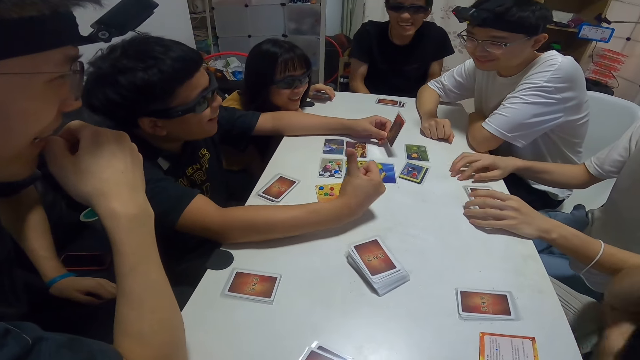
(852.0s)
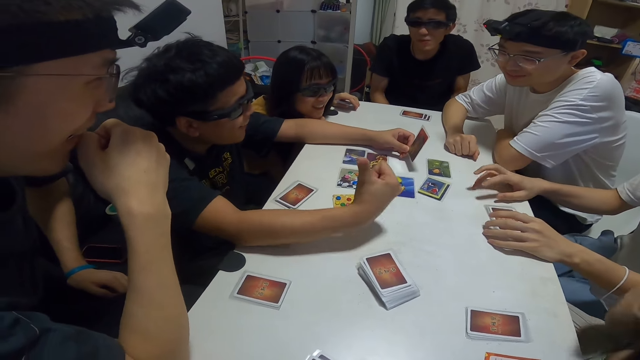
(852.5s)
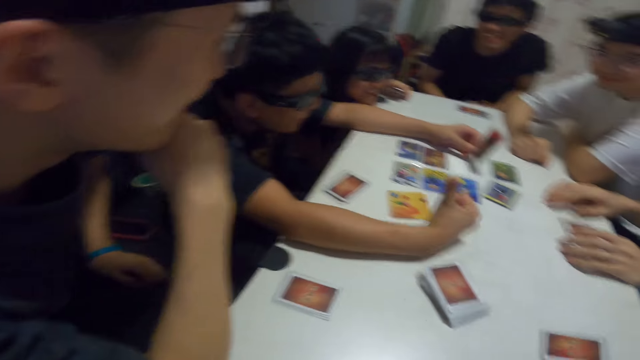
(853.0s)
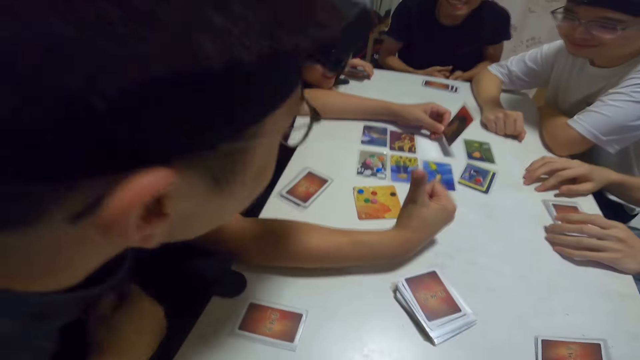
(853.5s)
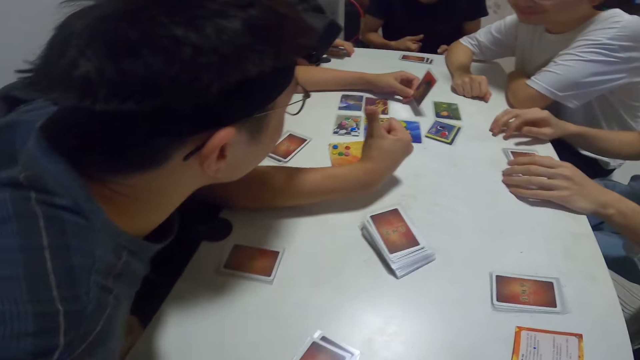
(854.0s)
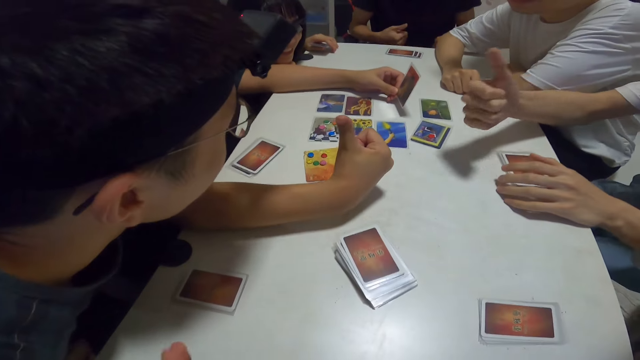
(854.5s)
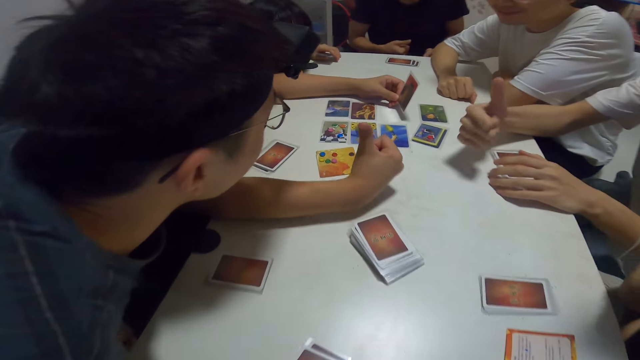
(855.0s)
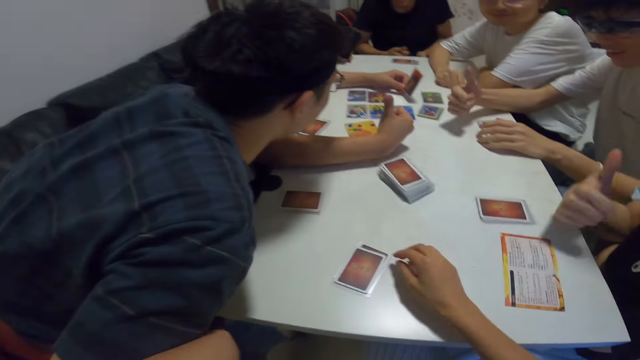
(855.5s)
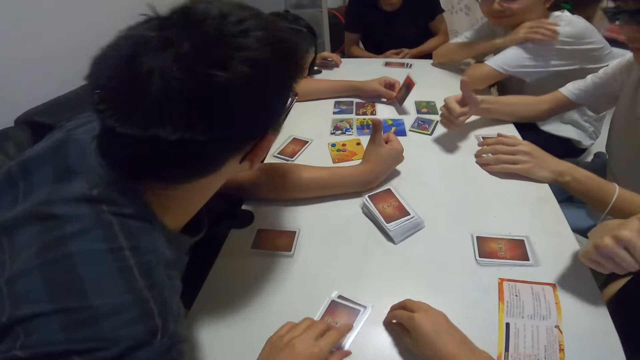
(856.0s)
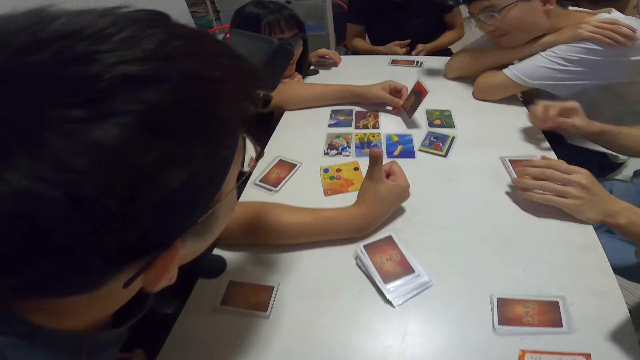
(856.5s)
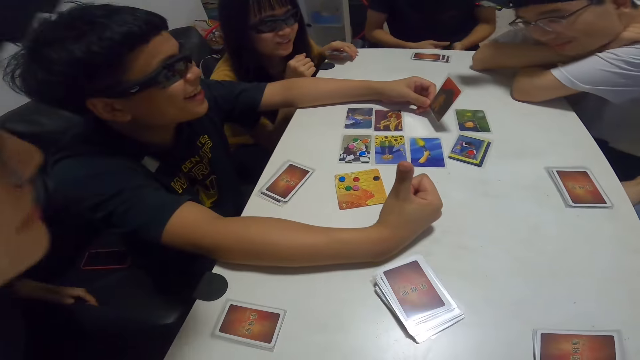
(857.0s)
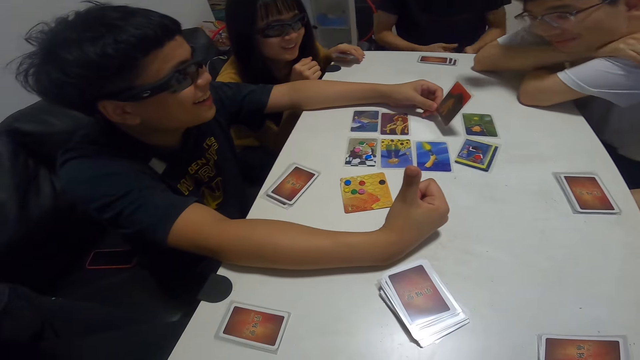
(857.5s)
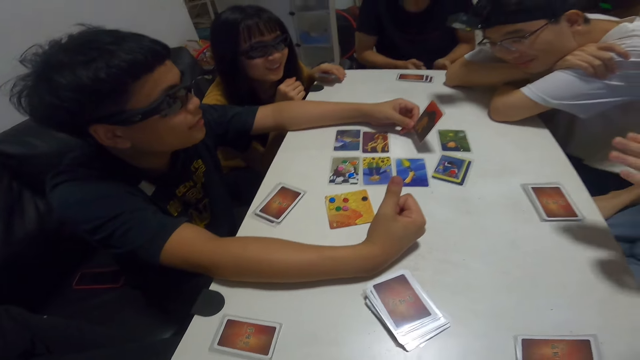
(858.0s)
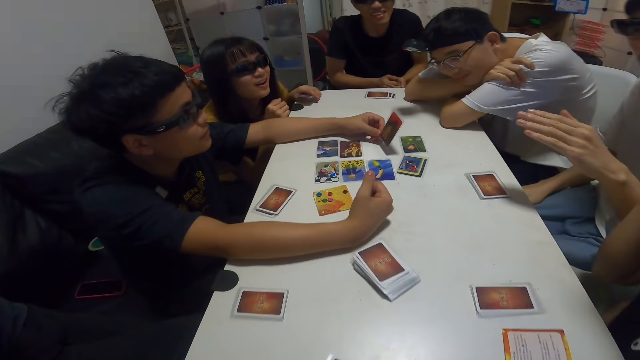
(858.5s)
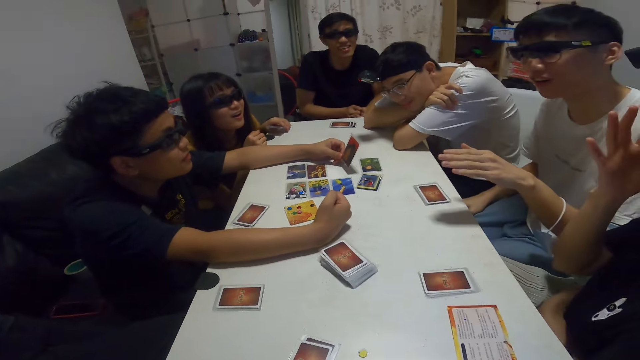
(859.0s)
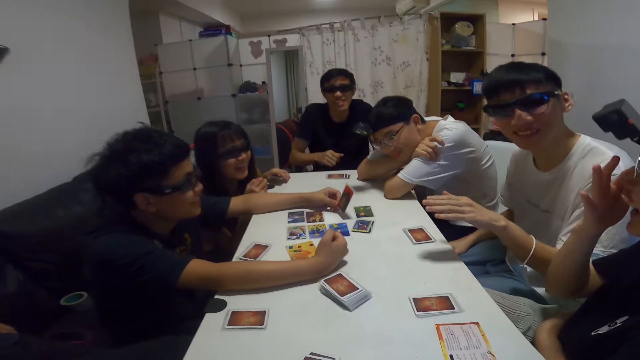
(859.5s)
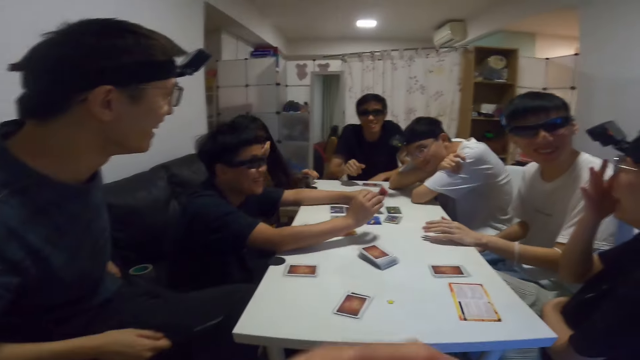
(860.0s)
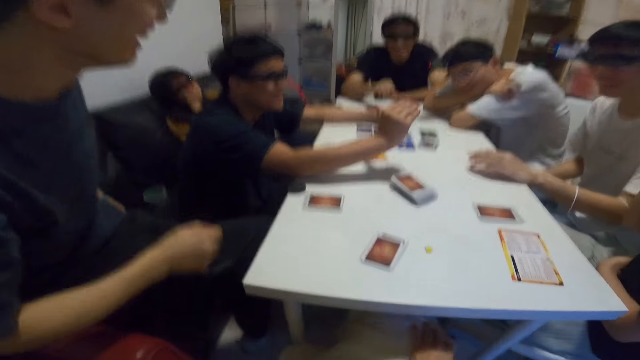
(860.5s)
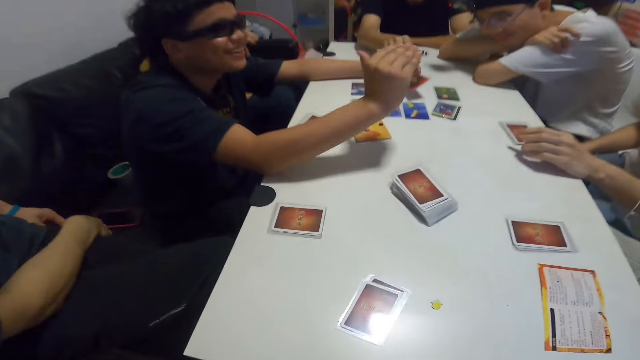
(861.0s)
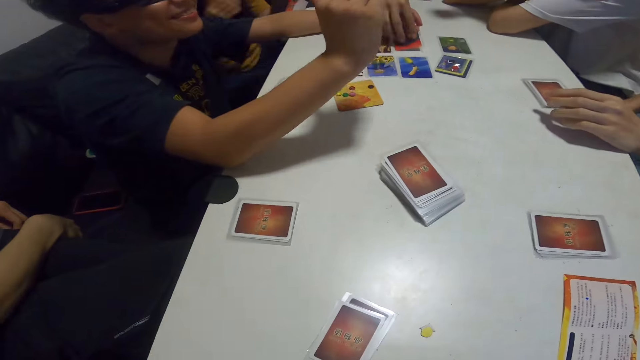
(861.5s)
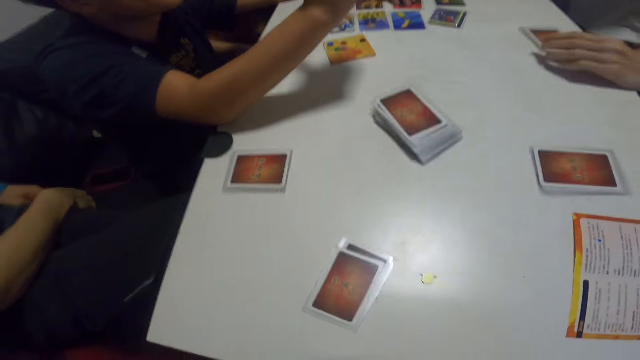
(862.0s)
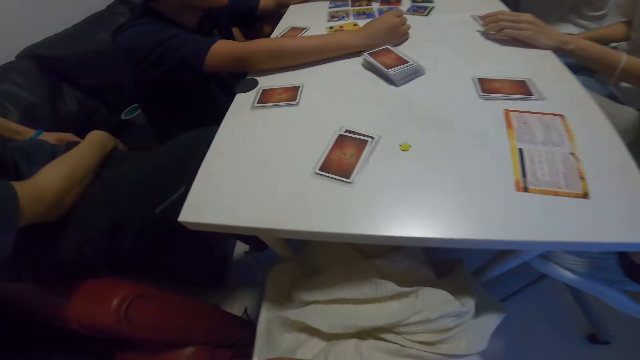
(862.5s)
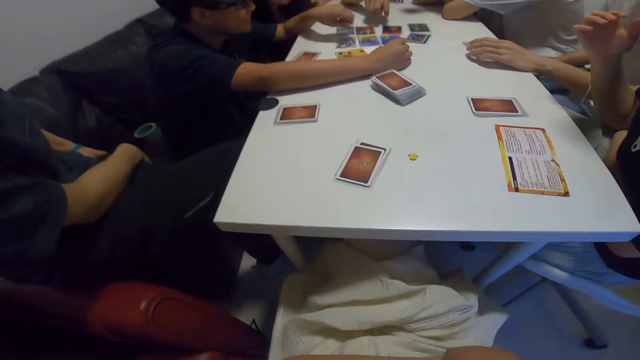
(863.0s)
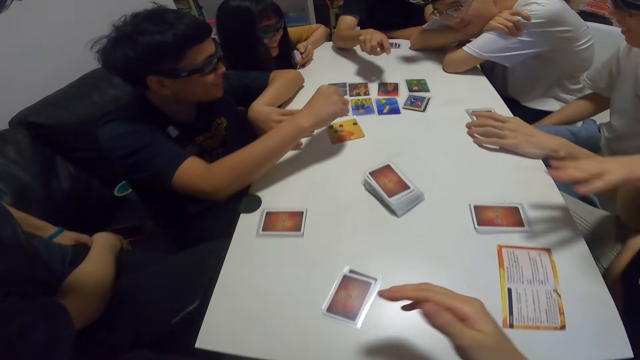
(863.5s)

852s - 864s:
A man leans close to the table. A woman, the man and another man put their thumbs up. The woman touches her eye. Another woman leans on the sofa.

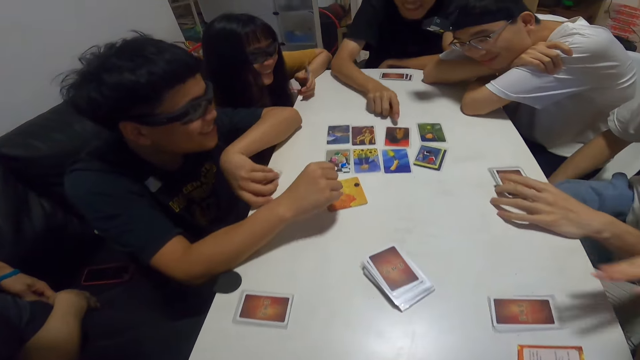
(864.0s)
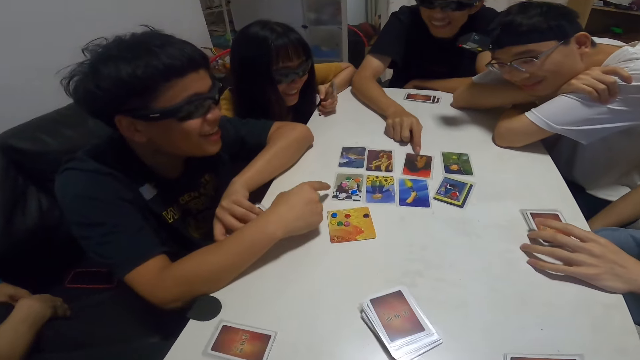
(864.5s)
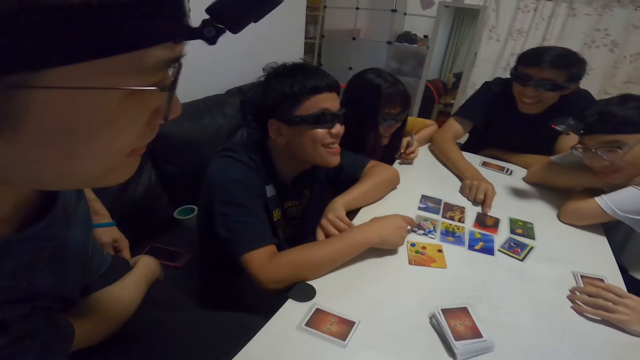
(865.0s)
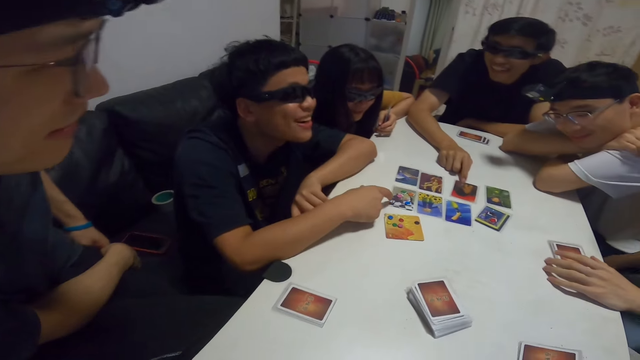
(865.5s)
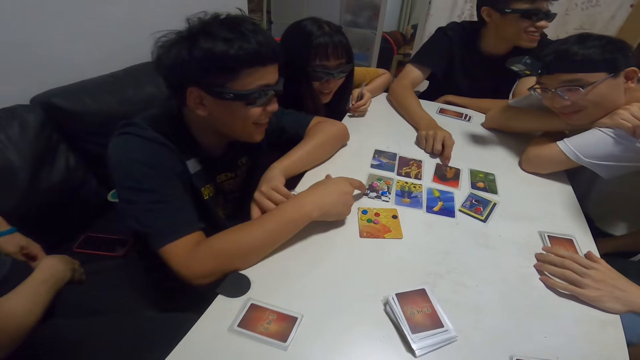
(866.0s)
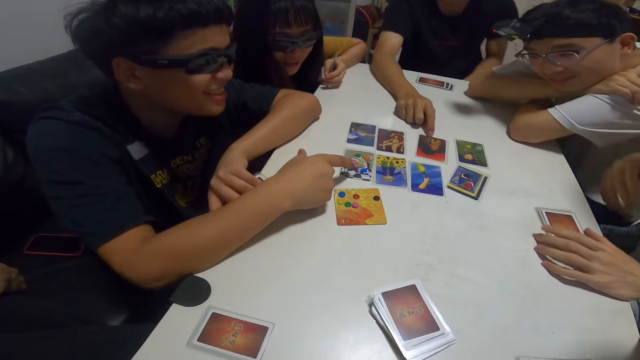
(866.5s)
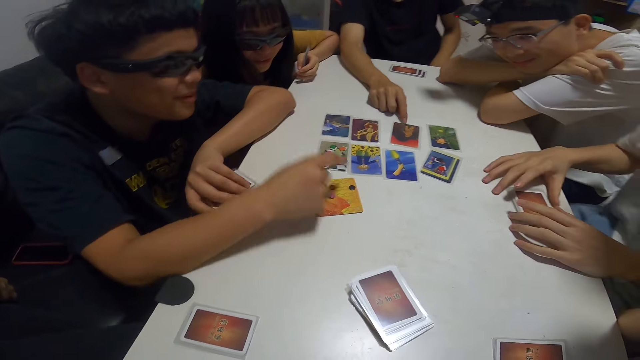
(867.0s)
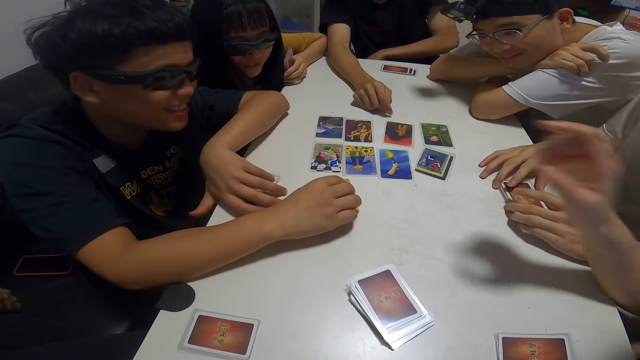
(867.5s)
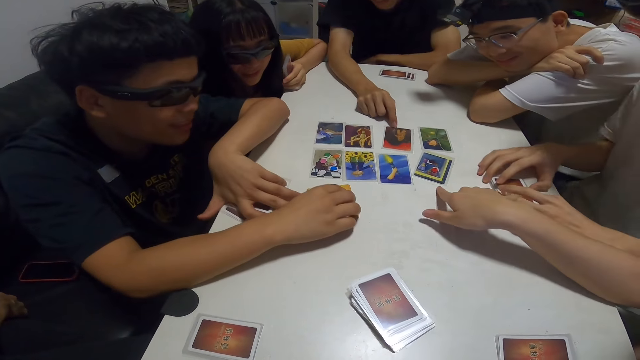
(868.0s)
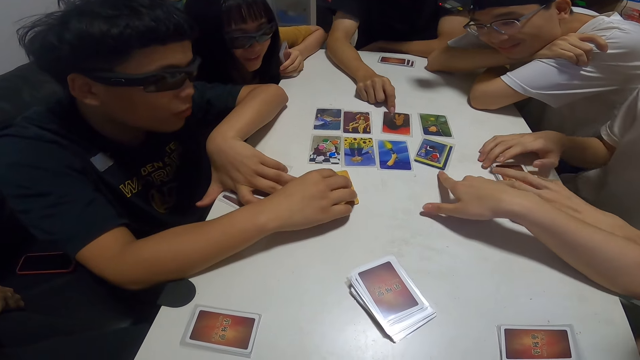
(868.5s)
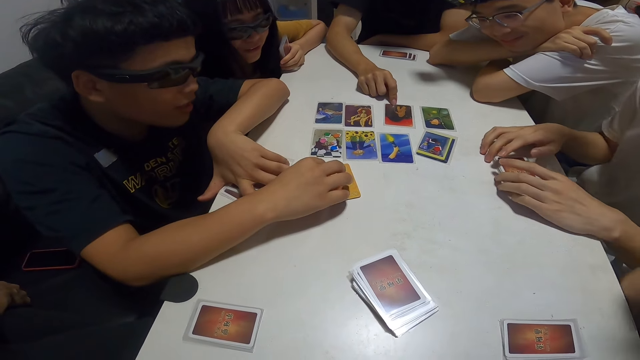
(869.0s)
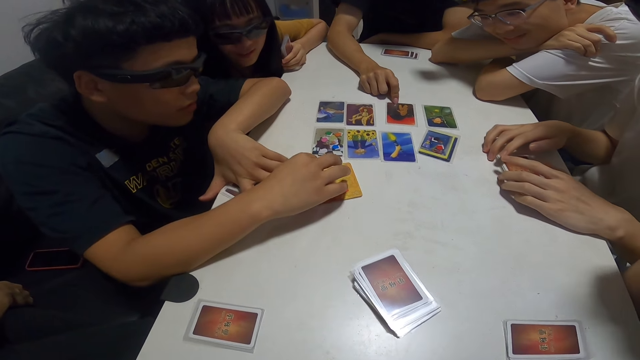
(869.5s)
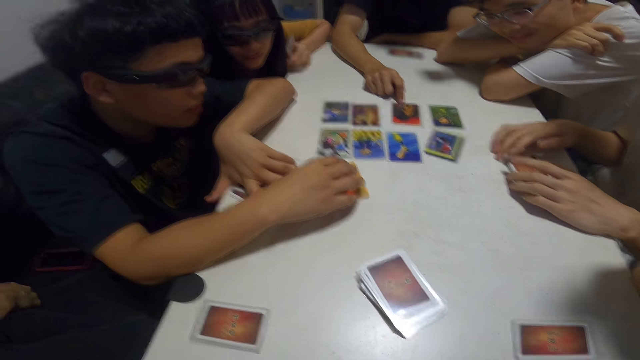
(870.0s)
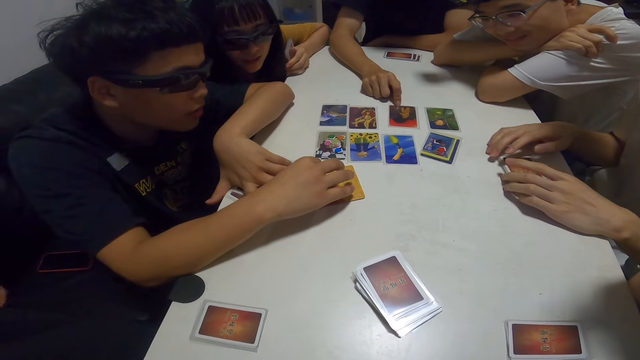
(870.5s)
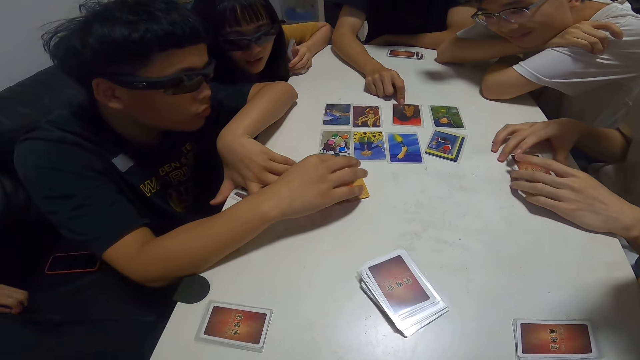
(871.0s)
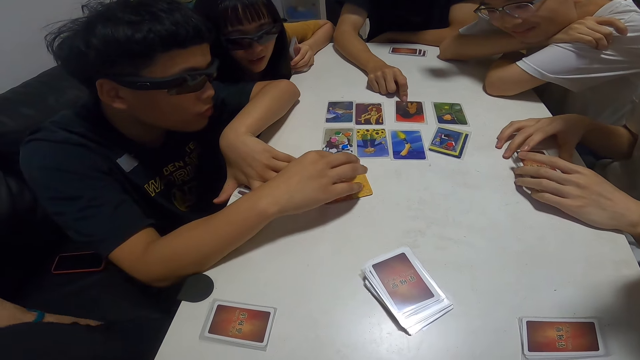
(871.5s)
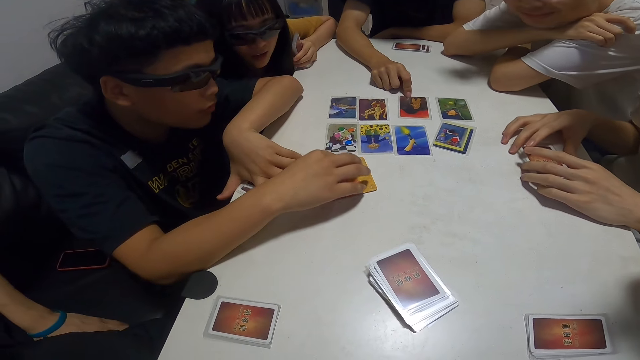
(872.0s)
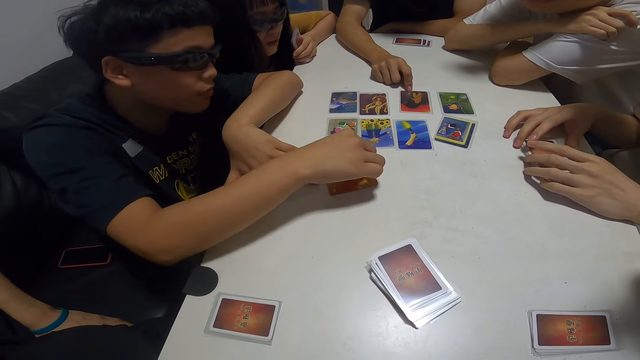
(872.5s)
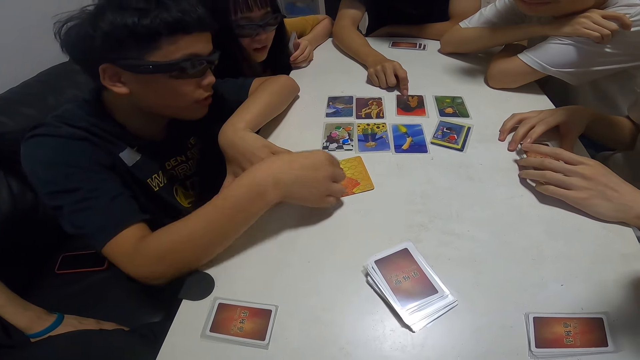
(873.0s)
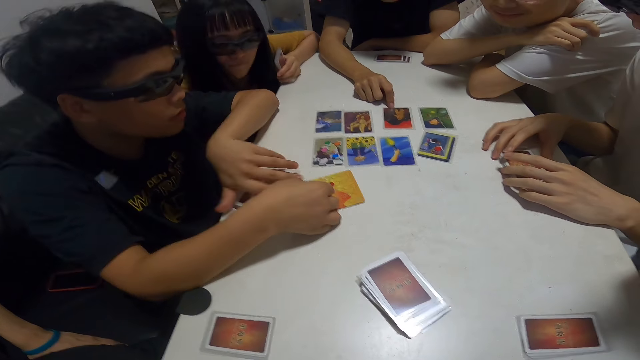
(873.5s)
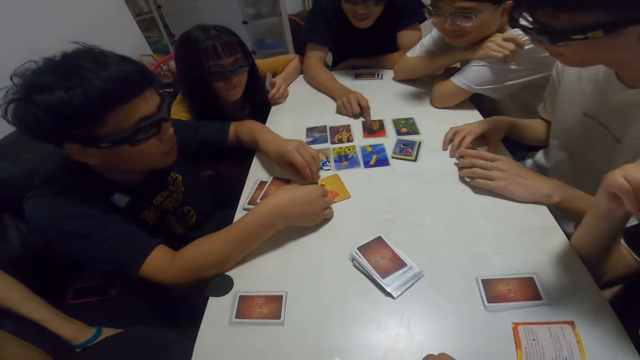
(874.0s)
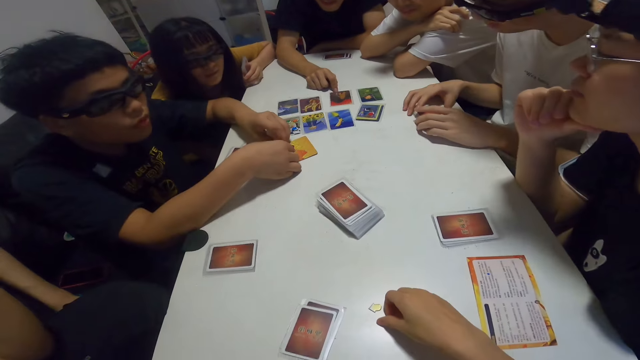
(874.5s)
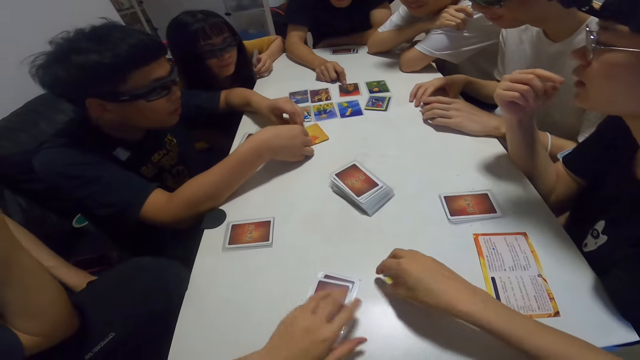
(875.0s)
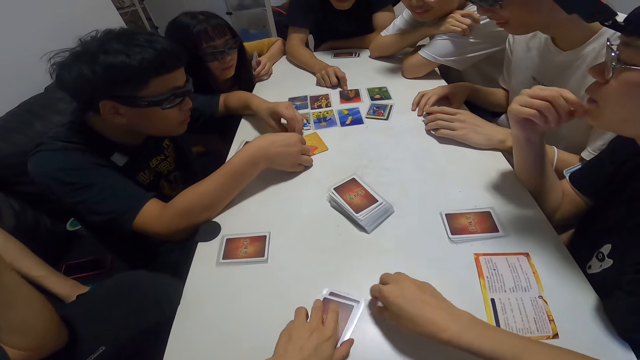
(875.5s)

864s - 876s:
A man and another man point at the cards. Another man puts his hands on the cards. A woman points on a card. The first man counts the chips on top of the cards.
